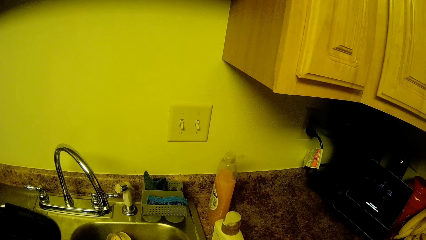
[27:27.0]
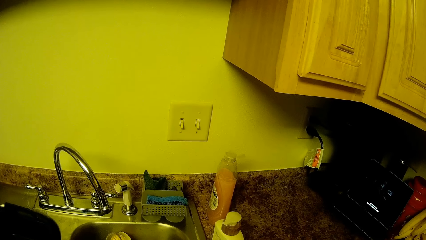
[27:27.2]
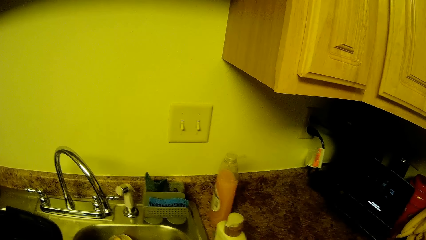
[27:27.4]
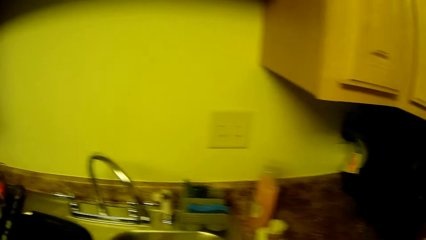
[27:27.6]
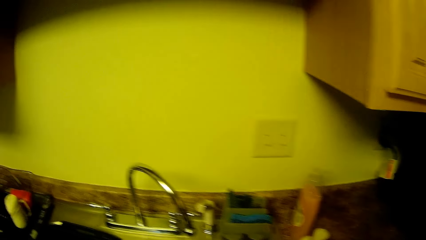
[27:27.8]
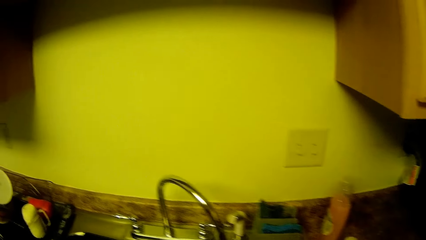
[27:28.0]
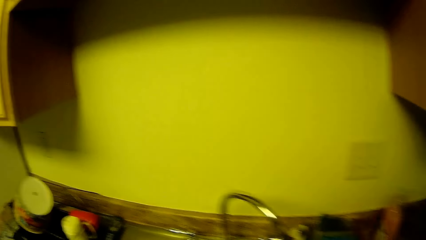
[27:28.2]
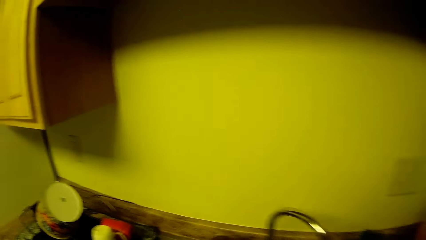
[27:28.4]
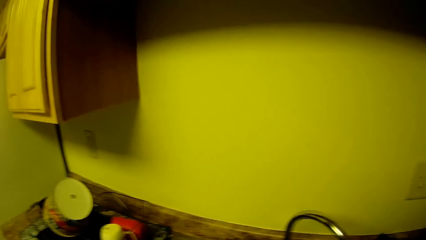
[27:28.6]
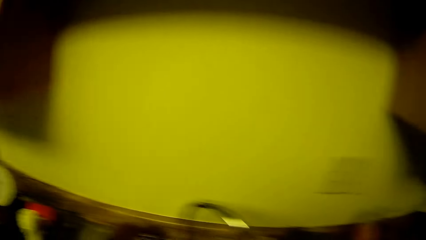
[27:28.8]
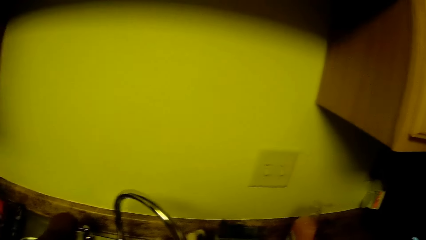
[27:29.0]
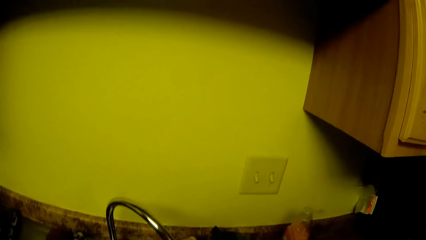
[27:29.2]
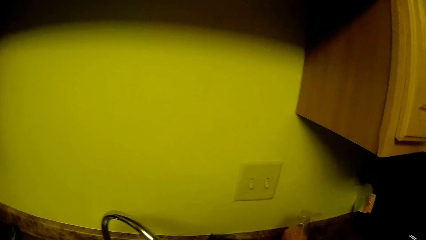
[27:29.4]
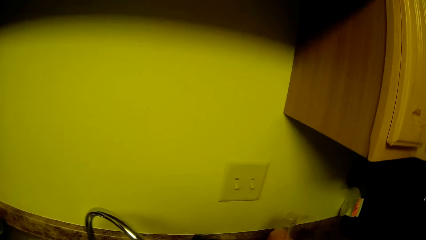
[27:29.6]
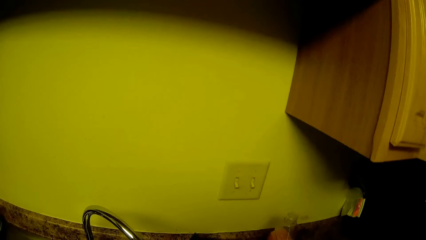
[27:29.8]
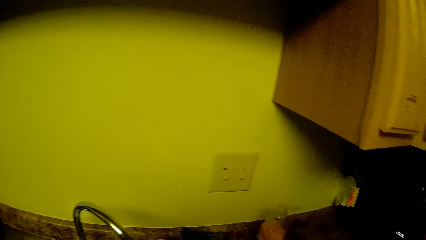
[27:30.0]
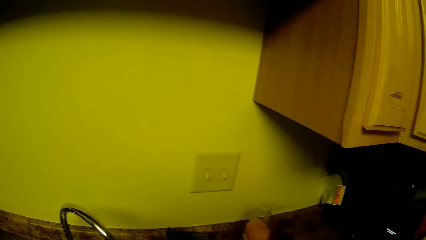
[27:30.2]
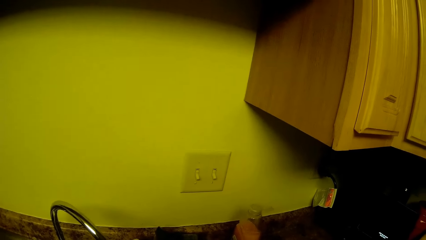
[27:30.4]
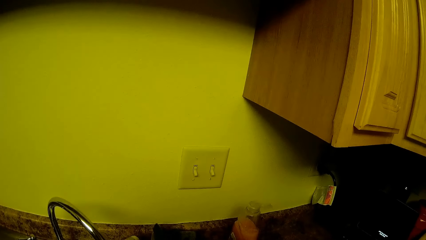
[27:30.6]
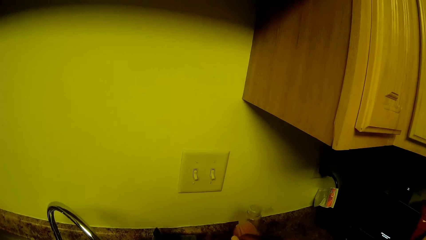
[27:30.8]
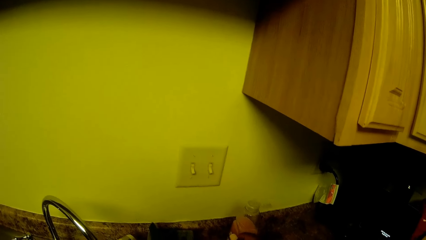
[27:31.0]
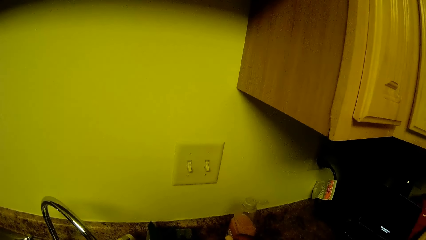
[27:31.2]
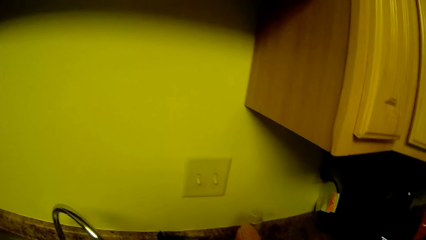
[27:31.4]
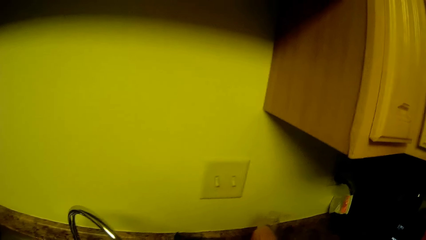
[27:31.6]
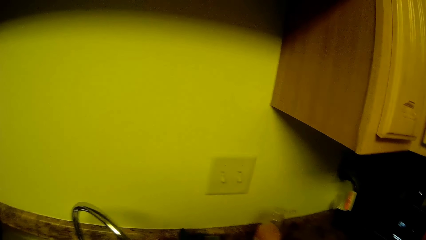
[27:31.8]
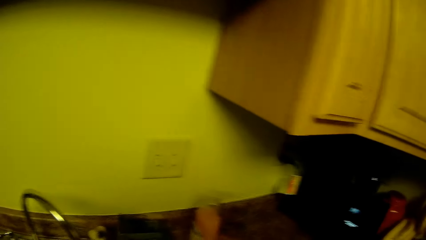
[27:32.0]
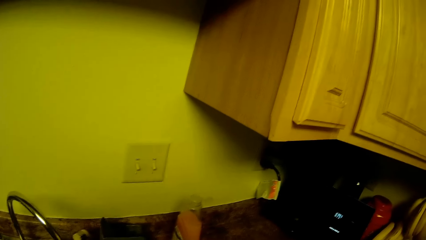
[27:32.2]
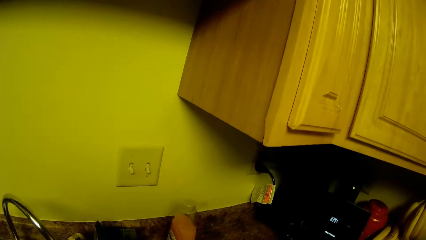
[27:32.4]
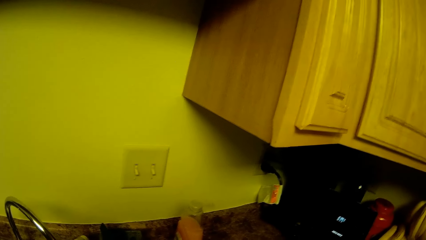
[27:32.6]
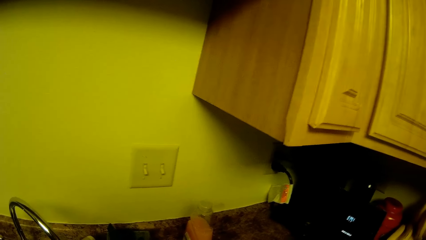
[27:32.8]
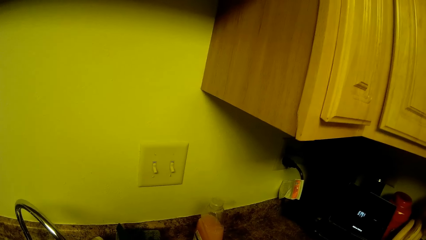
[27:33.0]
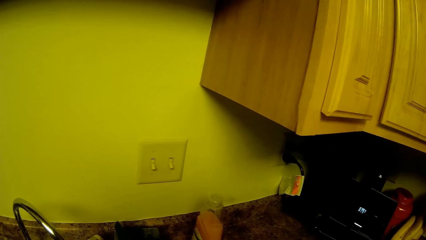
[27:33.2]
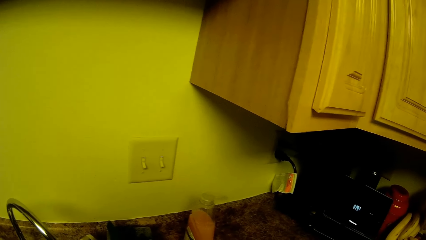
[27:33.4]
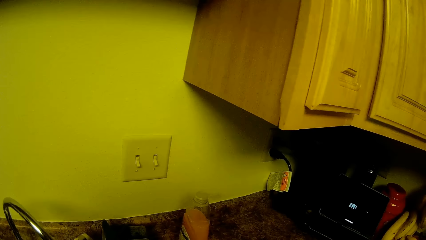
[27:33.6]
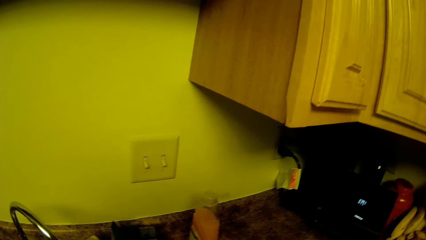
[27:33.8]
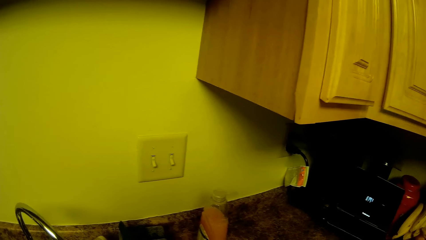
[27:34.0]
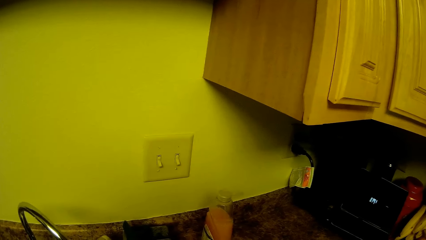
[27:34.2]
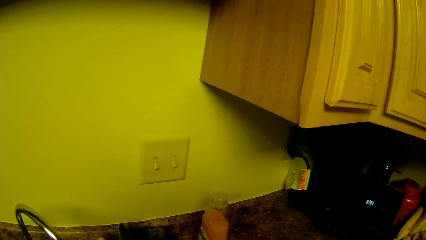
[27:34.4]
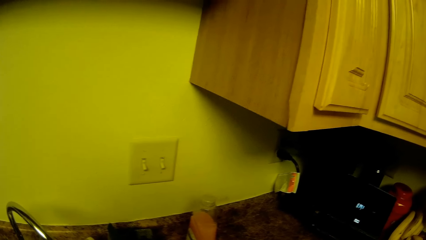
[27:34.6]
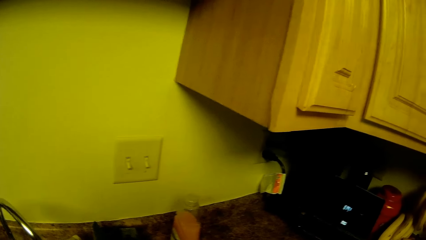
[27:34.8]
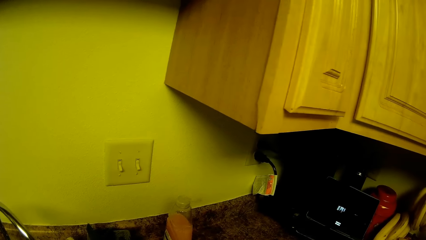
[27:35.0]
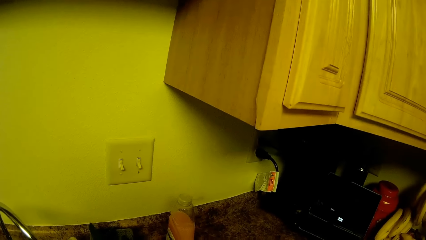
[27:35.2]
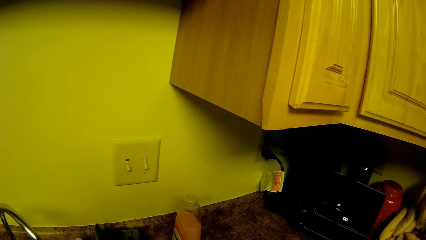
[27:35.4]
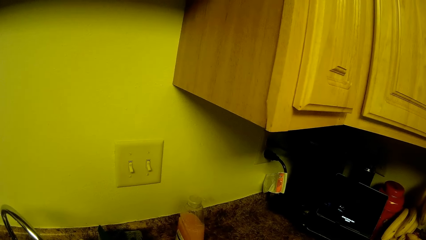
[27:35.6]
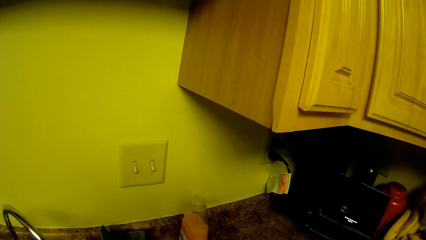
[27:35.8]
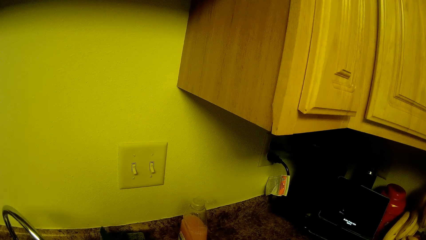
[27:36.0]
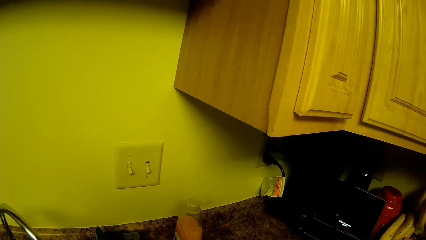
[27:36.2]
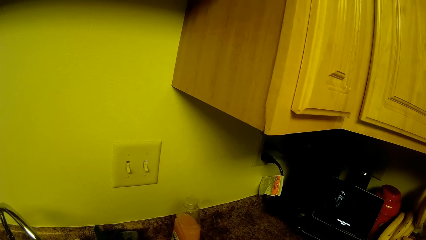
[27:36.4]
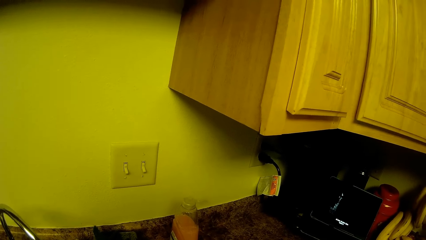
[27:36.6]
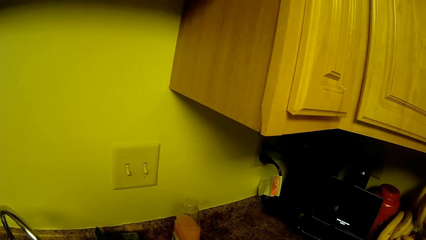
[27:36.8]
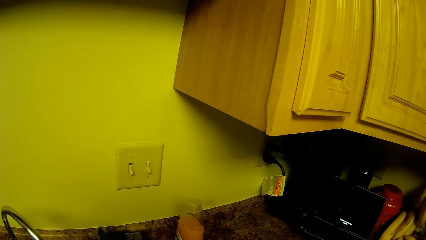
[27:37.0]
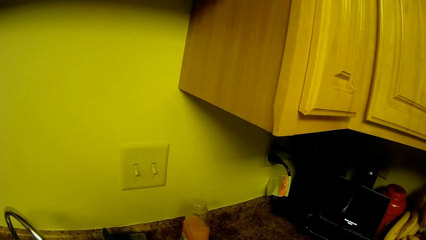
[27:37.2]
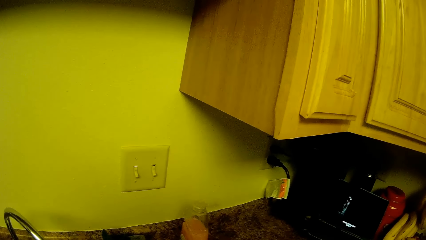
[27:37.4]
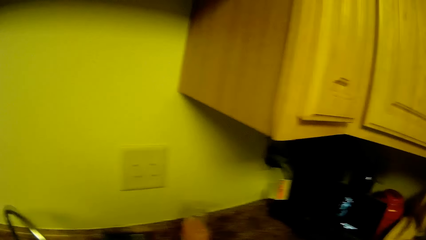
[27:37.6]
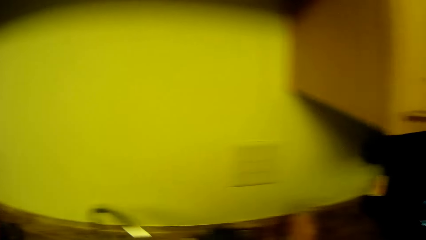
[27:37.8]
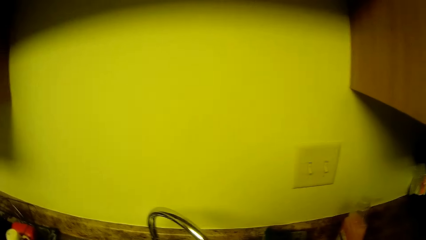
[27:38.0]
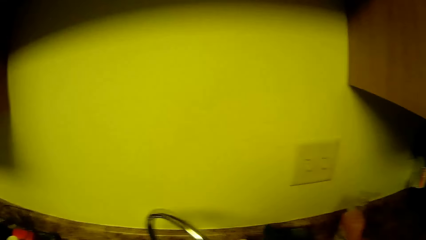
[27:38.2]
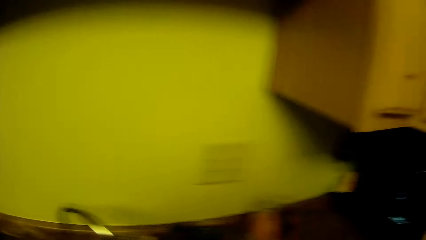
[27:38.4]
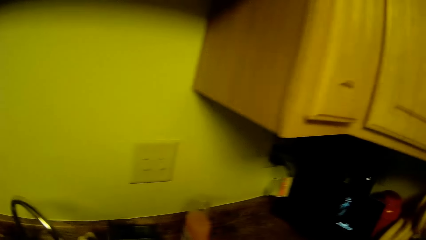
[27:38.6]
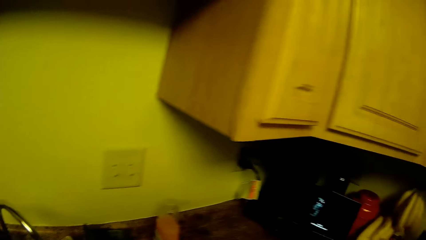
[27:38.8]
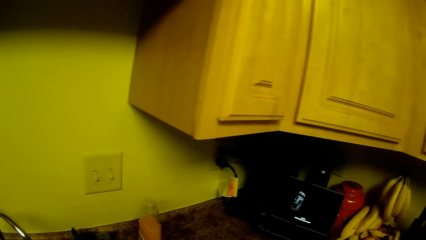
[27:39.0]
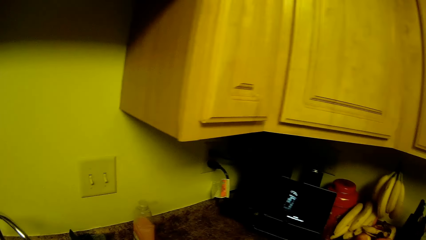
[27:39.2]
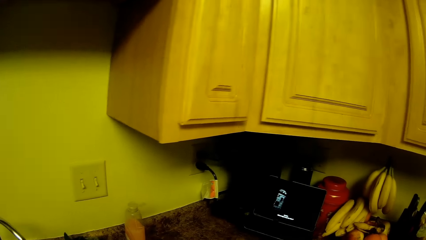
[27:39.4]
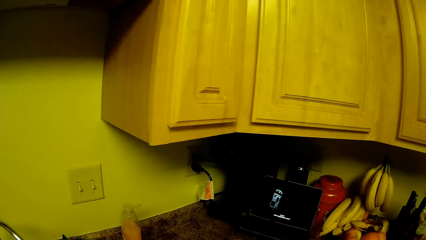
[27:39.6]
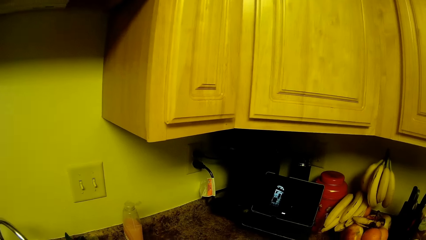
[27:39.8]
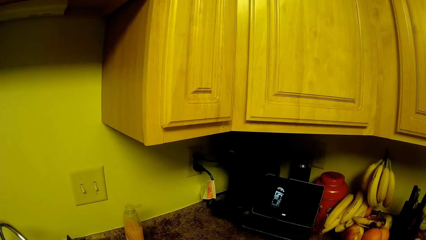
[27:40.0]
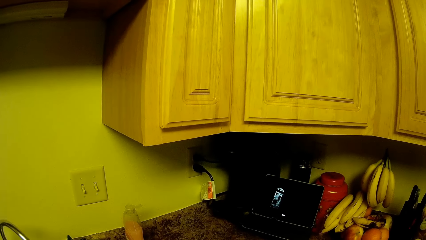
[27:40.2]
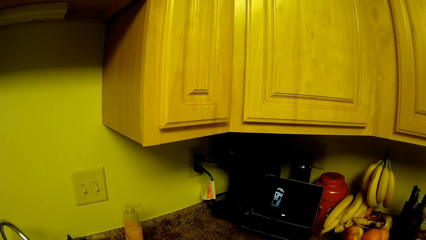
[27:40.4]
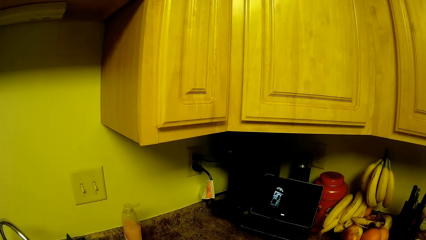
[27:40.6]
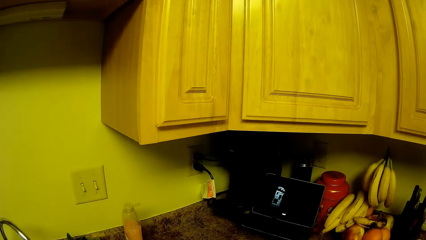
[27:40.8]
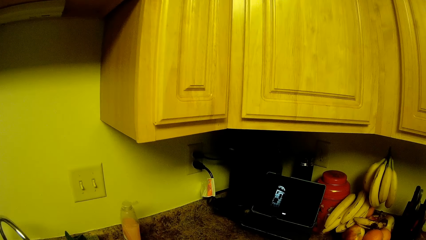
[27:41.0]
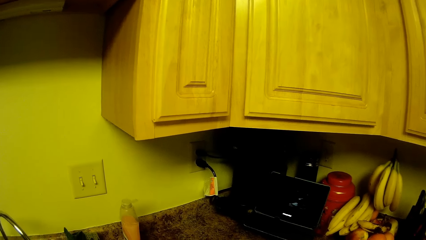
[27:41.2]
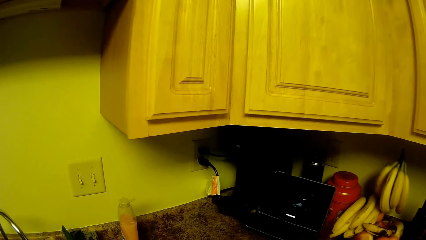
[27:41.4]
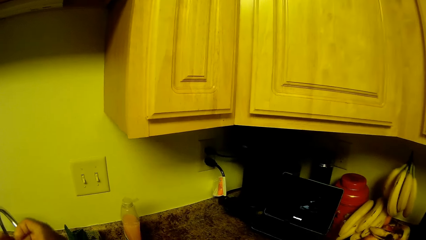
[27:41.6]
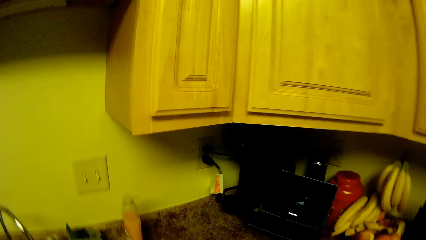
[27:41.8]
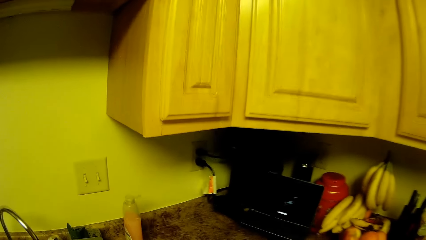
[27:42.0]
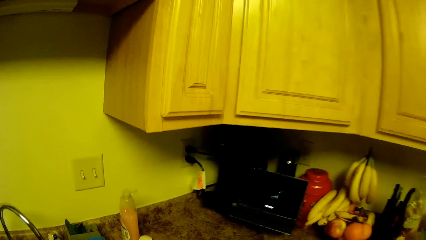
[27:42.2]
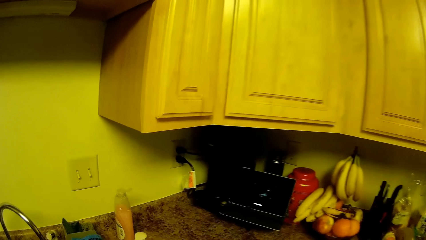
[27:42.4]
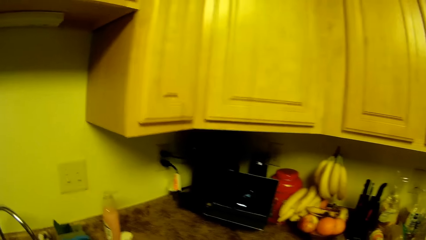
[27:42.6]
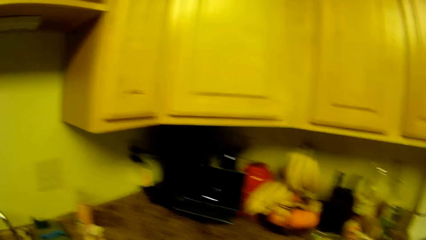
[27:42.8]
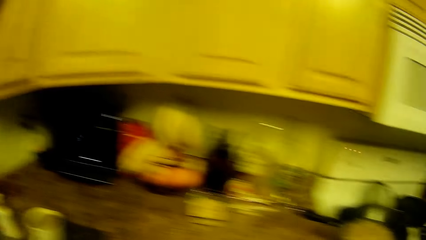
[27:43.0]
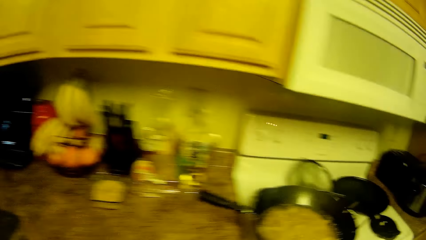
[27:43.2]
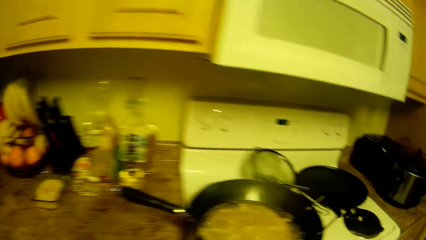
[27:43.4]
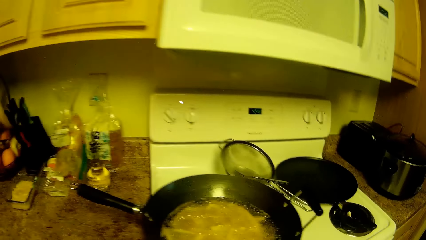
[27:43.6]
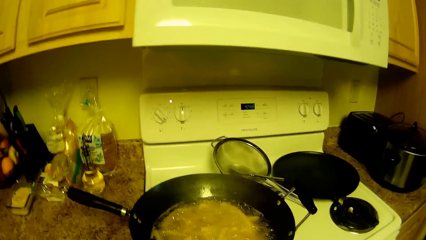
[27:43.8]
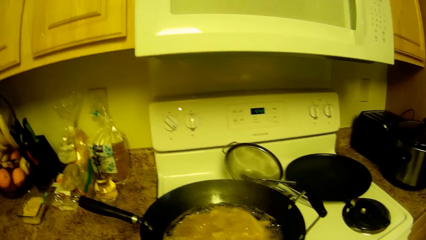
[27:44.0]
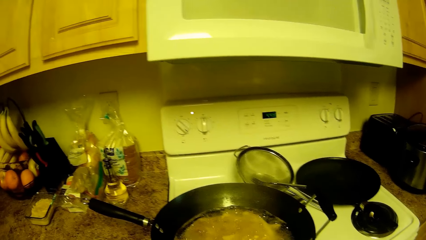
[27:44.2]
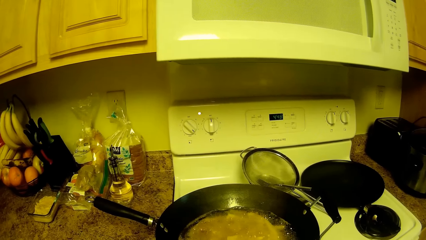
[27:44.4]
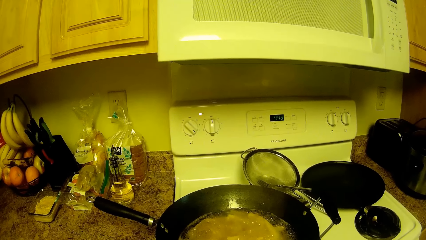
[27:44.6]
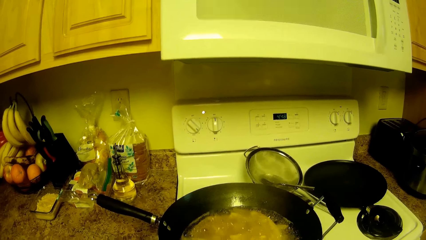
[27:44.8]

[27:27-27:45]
The camera wearer opens the tap. They turn off the tap. They turn towards a pot of food on a gas burner.
